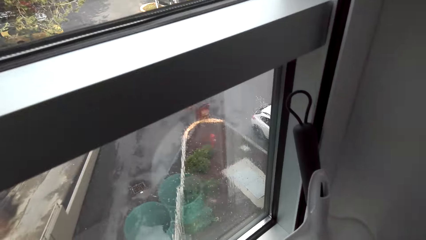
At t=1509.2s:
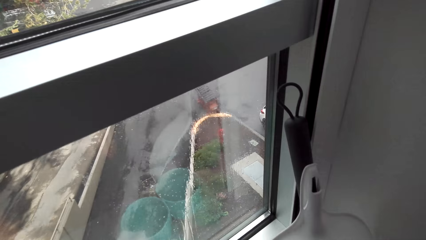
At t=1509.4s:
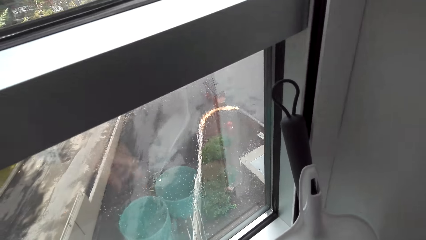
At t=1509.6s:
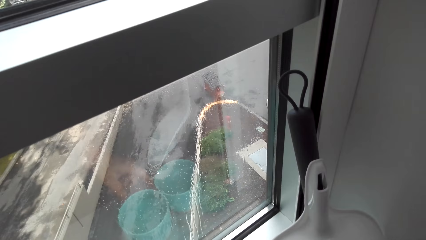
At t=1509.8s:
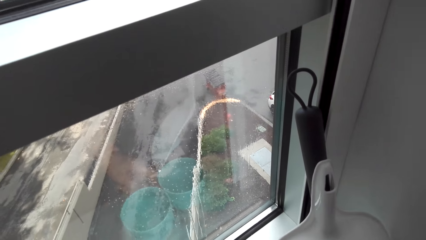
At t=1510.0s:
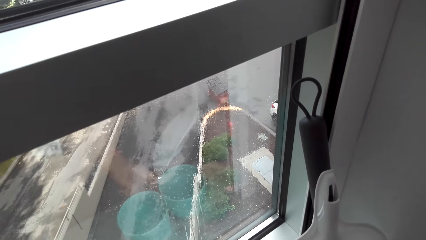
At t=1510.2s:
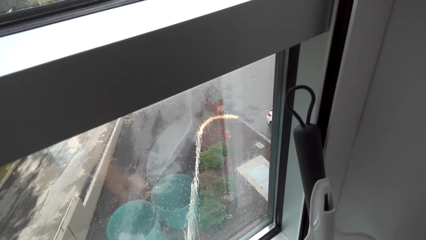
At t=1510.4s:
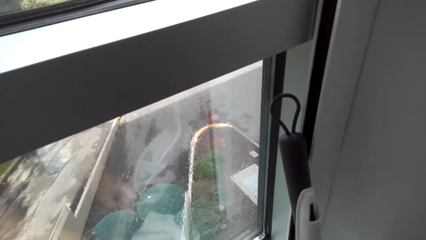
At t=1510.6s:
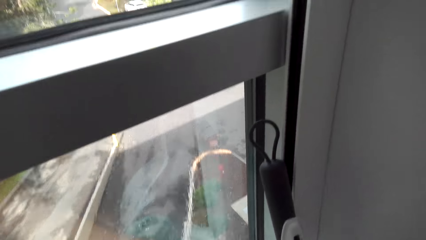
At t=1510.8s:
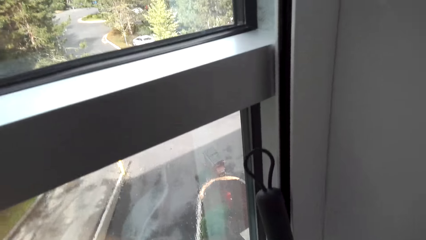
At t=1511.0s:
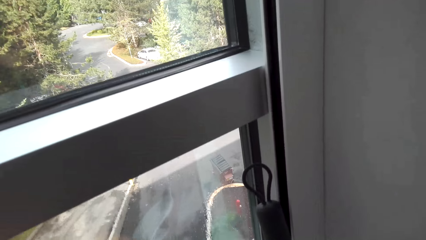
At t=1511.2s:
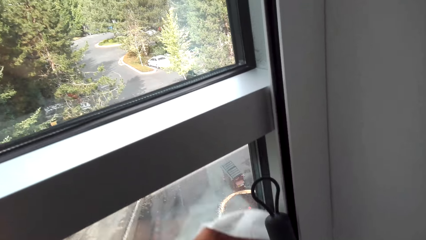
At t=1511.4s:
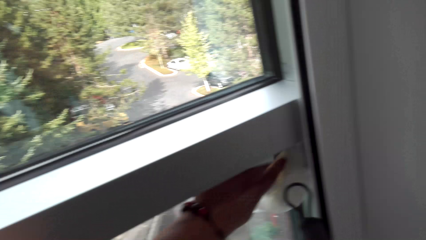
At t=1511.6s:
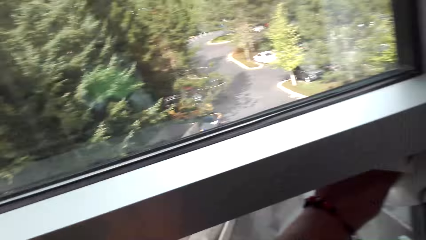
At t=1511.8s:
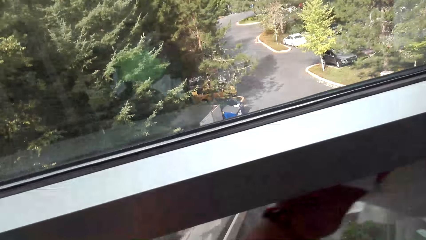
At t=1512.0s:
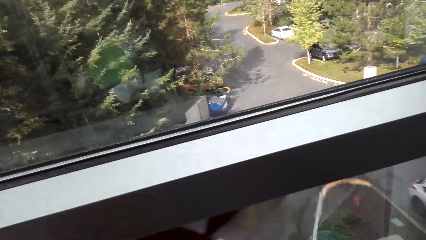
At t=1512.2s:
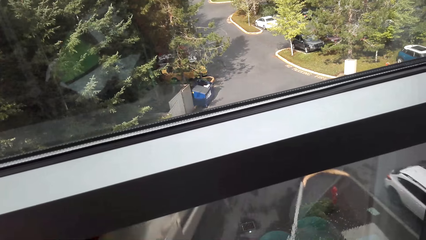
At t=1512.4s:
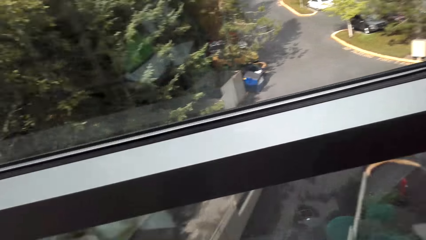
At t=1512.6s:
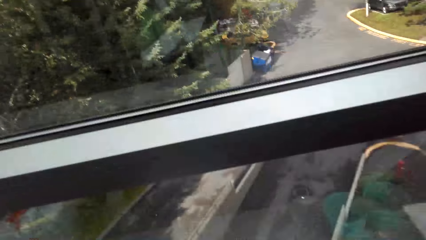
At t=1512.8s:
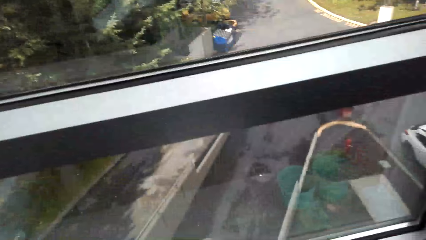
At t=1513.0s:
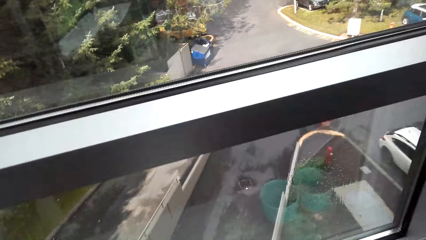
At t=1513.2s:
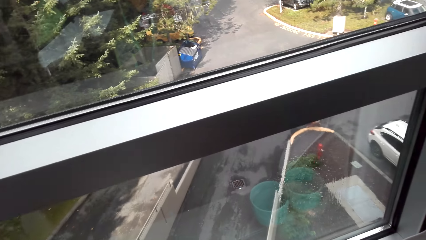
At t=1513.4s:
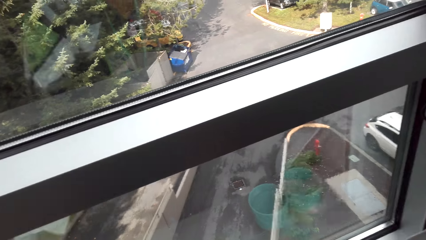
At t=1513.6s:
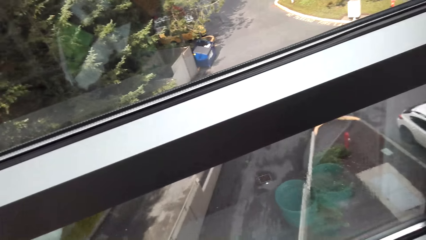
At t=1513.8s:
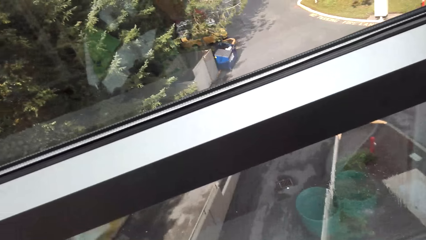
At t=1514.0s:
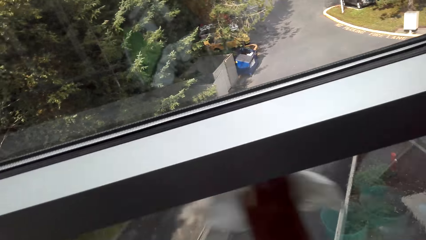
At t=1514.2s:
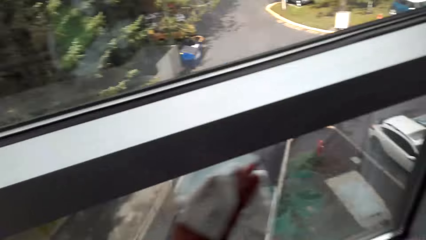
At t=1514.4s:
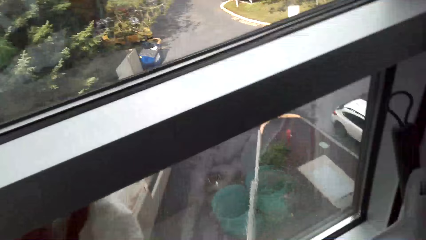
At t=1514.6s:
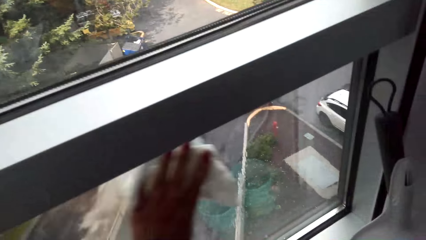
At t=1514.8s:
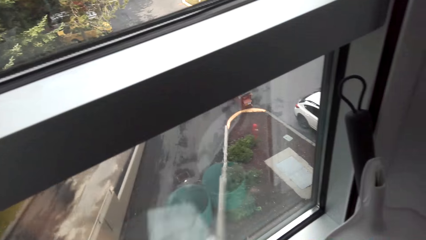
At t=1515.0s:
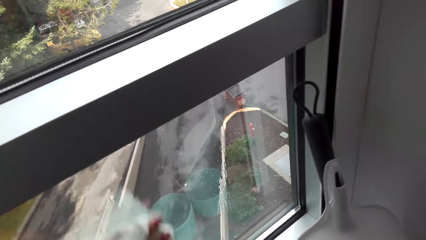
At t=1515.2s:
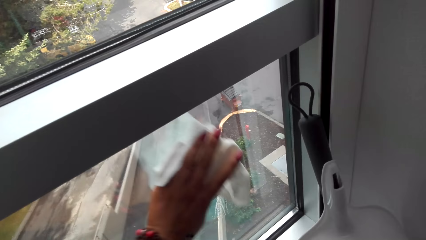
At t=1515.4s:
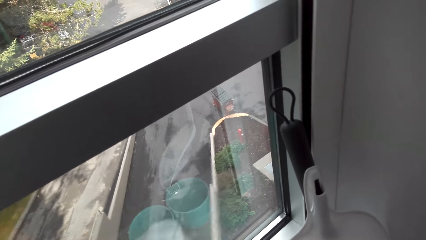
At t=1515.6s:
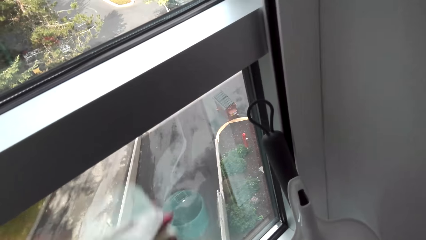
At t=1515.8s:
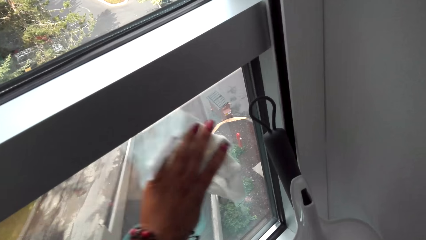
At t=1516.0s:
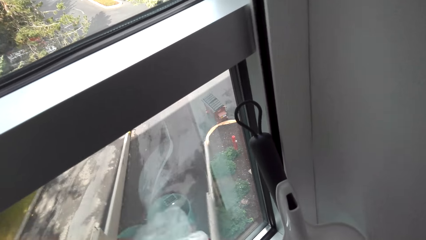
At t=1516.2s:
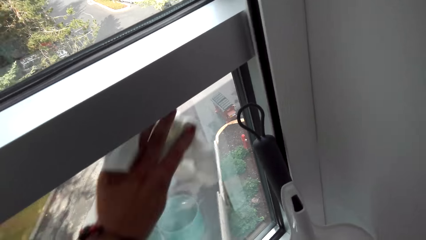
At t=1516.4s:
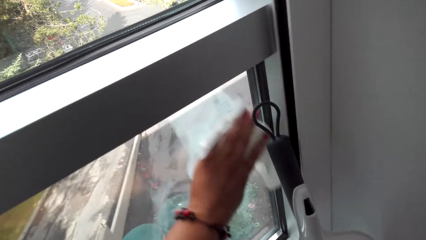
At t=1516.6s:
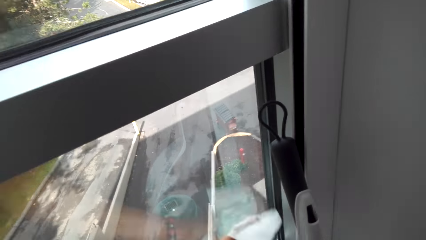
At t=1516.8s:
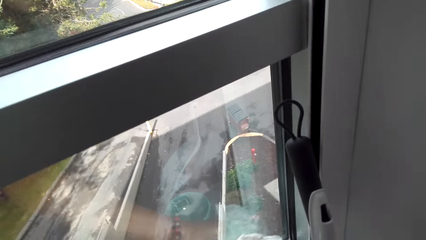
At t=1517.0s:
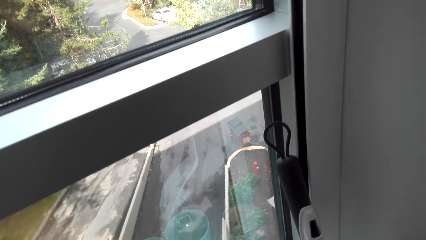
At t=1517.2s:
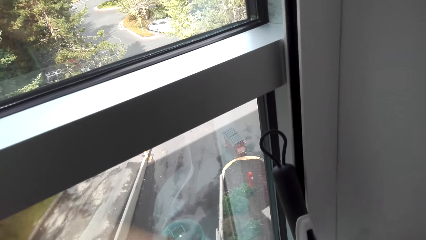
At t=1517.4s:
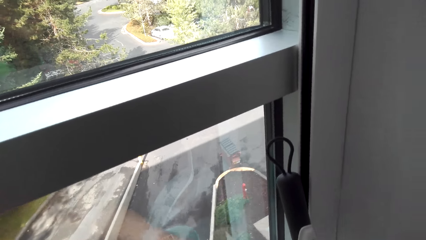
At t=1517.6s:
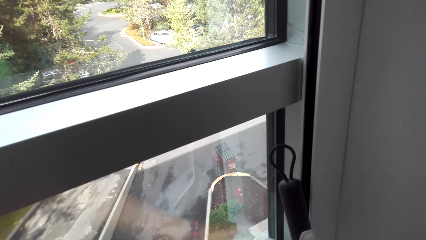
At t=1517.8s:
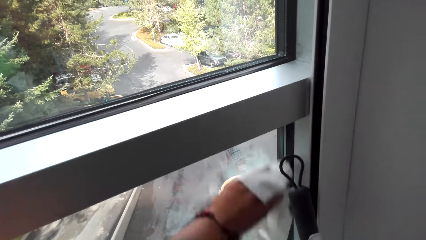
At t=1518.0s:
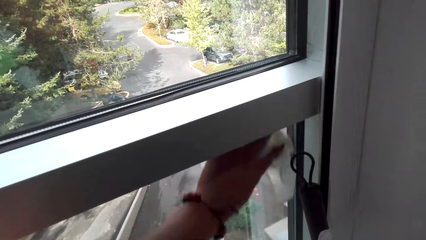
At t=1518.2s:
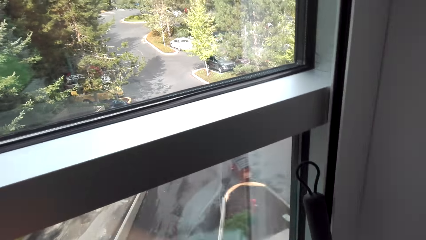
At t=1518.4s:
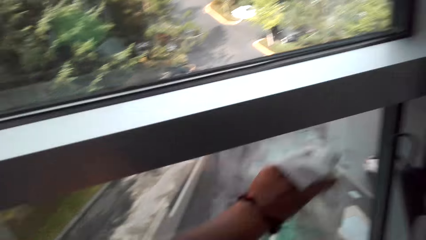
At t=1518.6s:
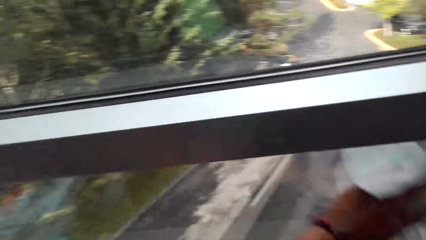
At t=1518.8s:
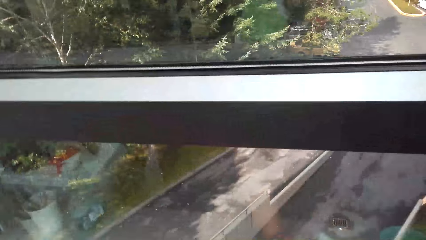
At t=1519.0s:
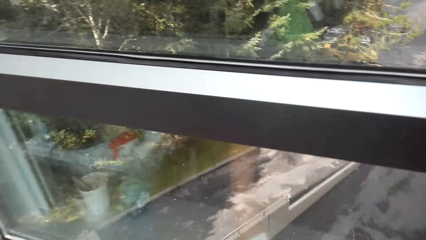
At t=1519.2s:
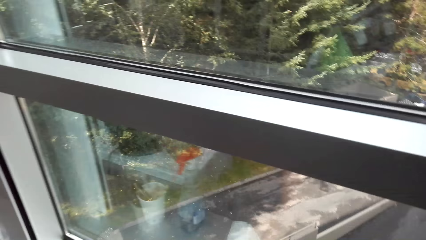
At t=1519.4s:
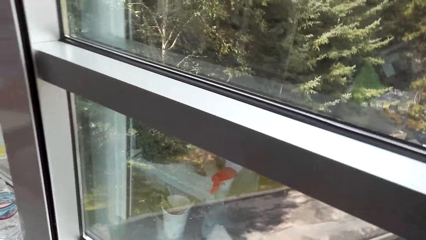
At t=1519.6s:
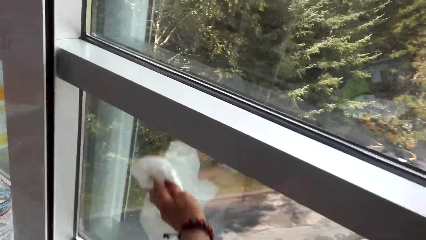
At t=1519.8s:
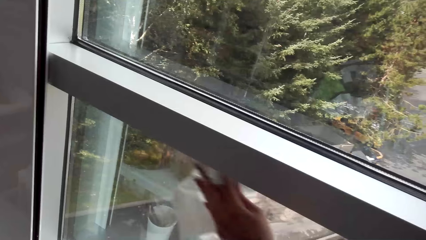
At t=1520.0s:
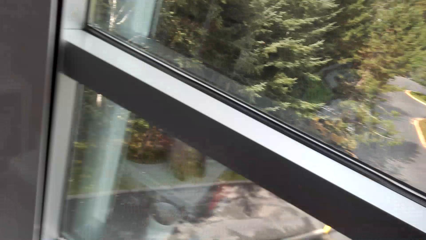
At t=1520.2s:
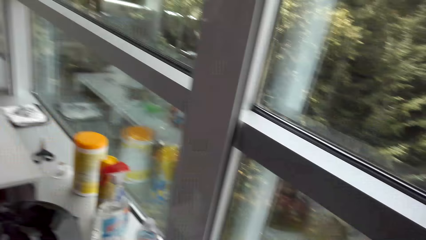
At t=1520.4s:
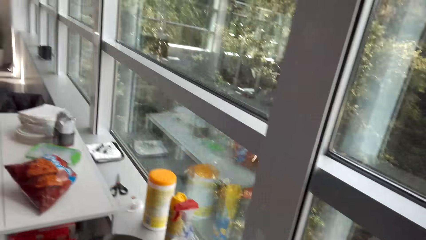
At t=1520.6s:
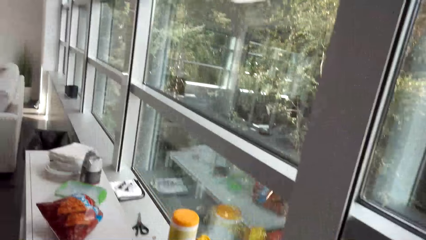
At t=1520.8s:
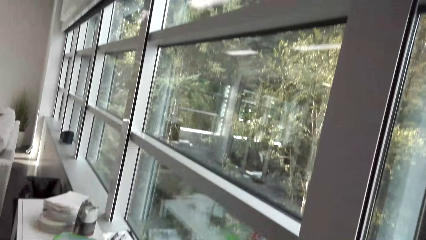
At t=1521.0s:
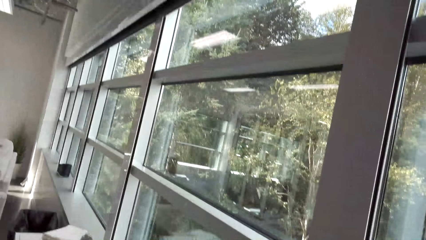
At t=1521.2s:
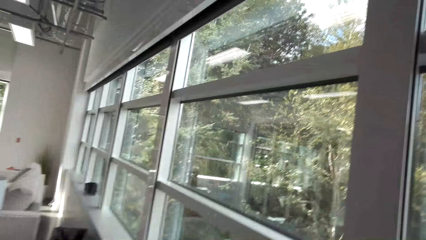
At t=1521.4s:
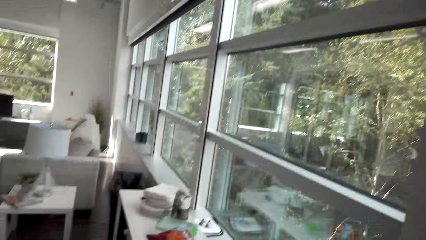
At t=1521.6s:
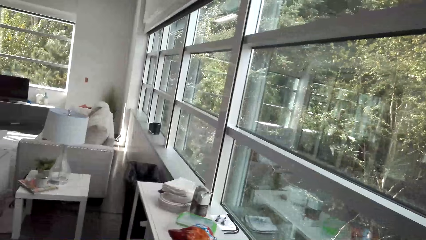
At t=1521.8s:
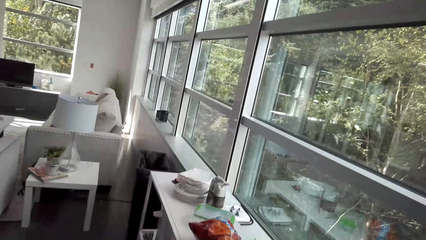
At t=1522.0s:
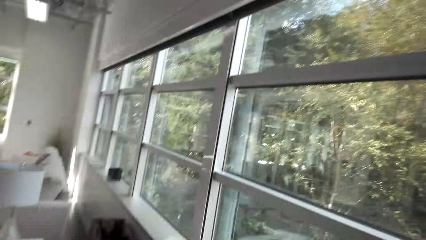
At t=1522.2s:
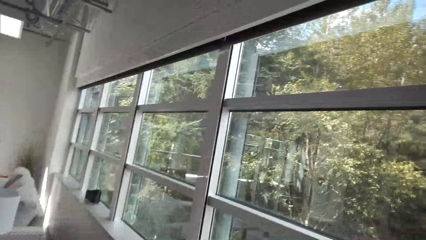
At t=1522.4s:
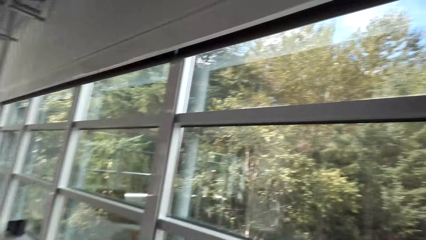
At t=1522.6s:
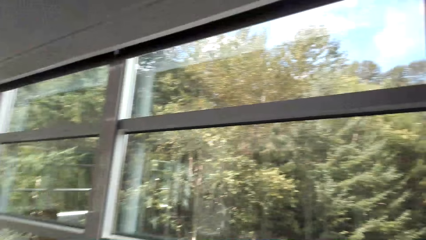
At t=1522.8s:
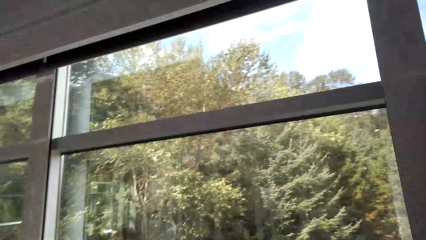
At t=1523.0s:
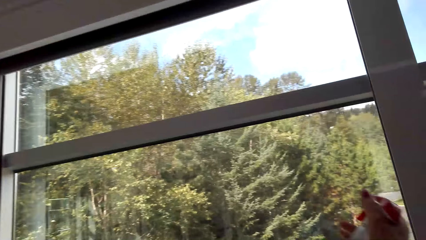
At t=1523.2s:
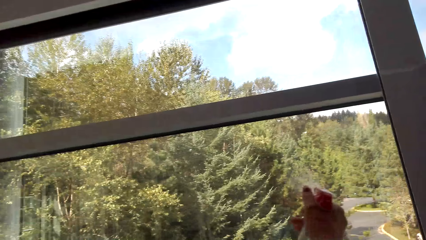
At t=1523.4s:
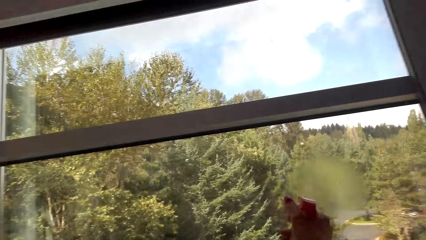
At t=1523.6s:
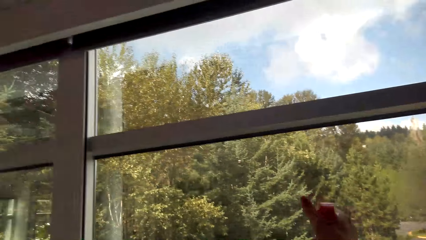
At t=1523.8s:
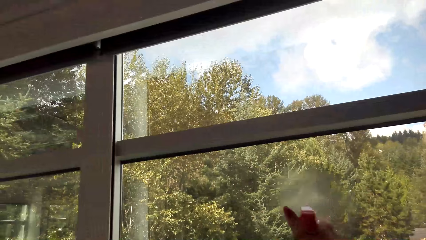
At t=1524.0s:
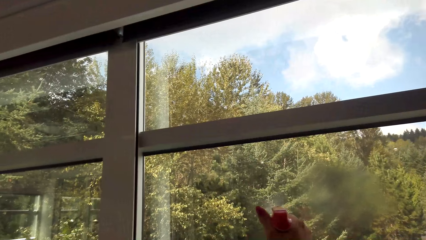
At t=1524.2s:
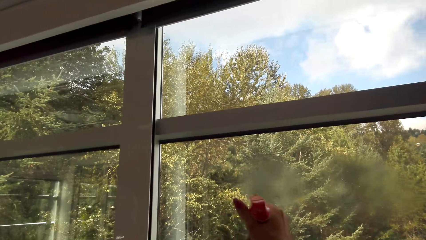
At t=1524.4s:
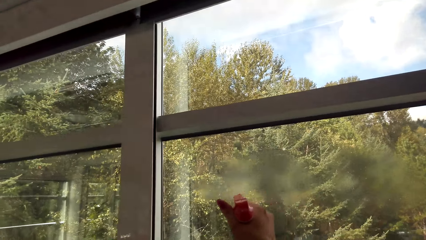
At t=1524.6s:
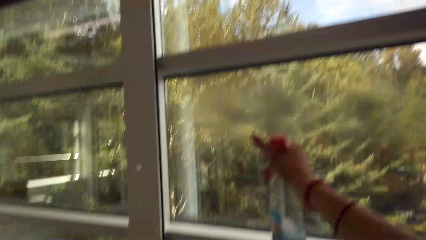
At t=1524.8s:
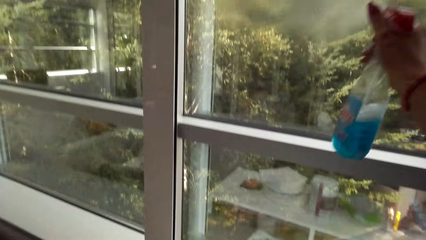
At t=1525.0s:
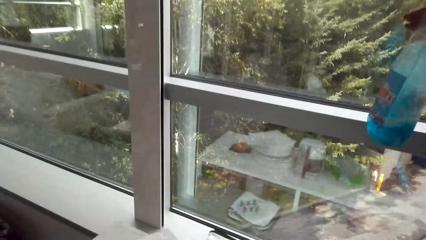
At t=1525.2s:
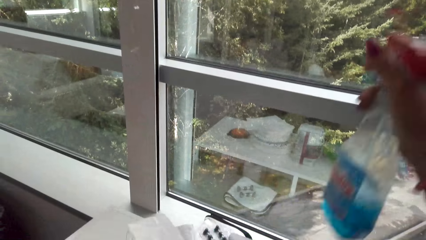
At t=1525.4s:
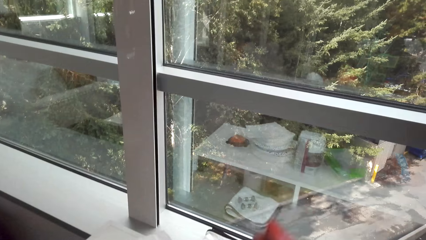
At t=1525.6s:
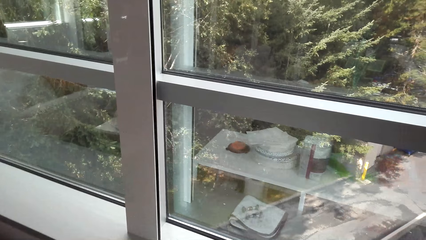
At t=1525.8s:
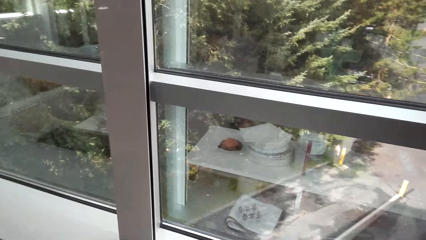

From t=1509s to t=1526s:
The camera wearer removes the cups from the table. They wipe the table with the serviette. They walk in the room. They spray the window glass with the Windex glass cleaner or window cleaner detergent.
